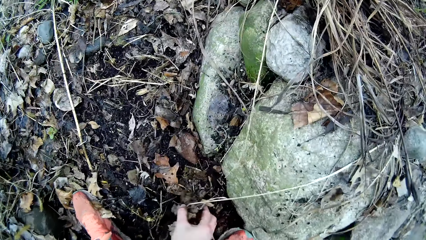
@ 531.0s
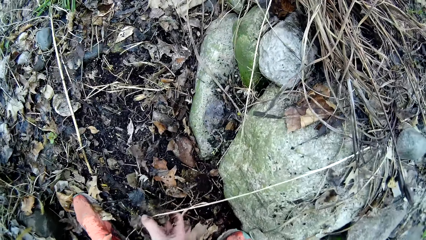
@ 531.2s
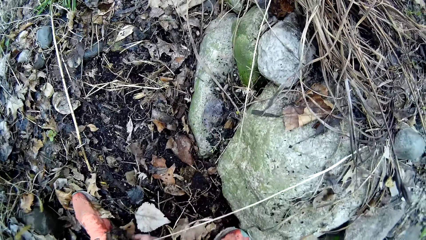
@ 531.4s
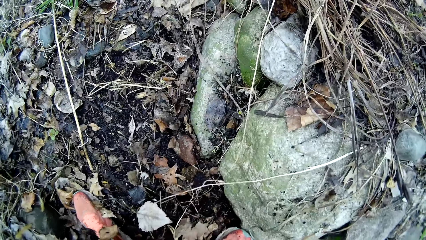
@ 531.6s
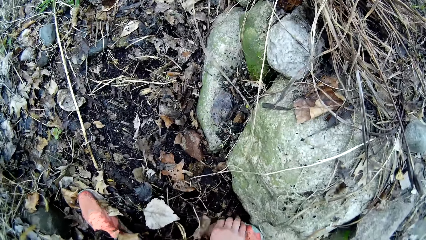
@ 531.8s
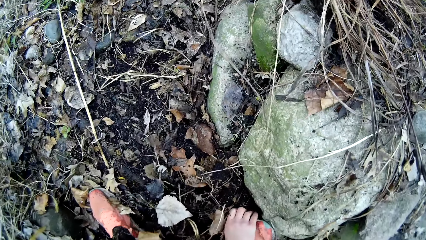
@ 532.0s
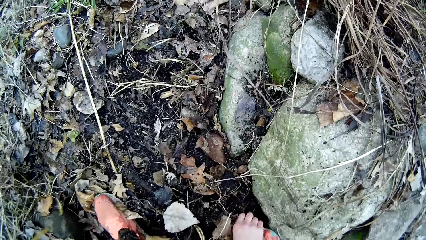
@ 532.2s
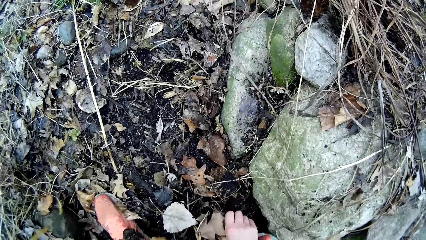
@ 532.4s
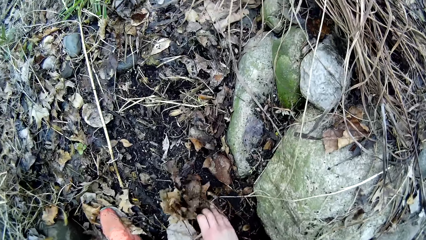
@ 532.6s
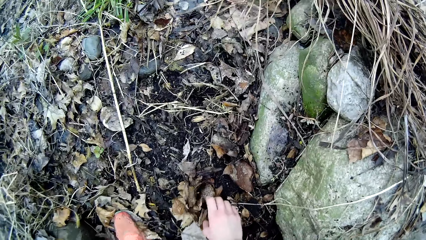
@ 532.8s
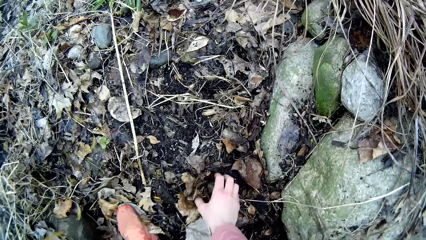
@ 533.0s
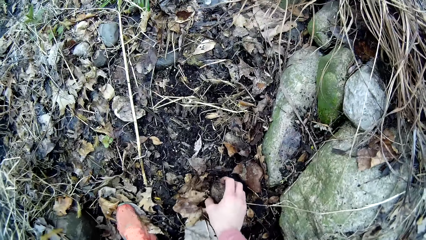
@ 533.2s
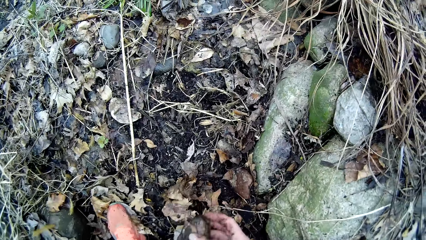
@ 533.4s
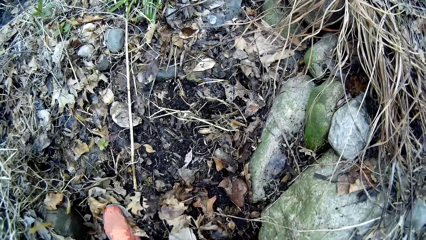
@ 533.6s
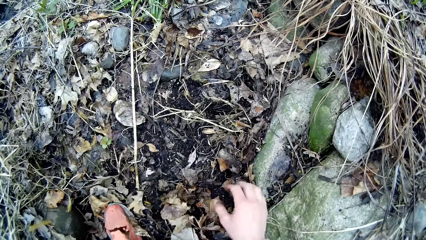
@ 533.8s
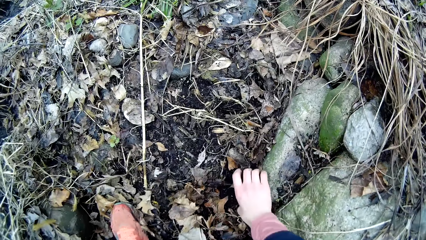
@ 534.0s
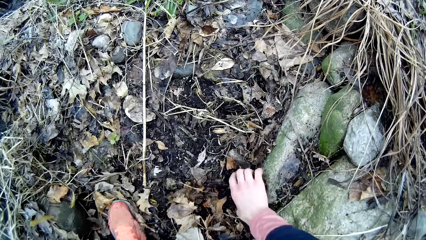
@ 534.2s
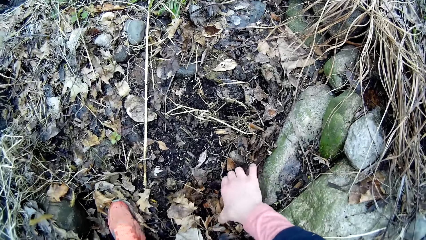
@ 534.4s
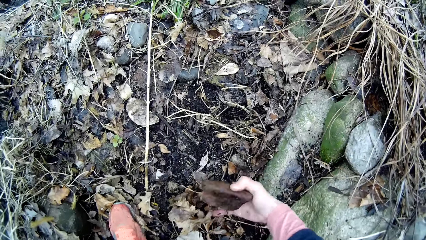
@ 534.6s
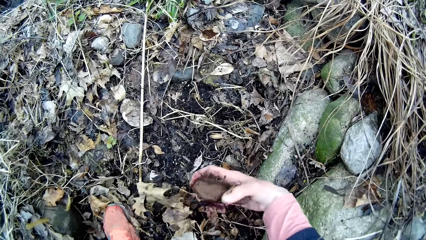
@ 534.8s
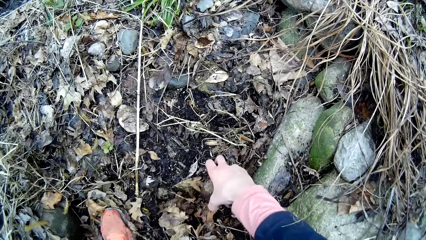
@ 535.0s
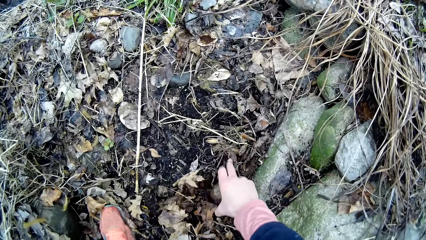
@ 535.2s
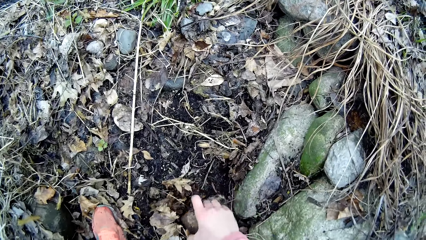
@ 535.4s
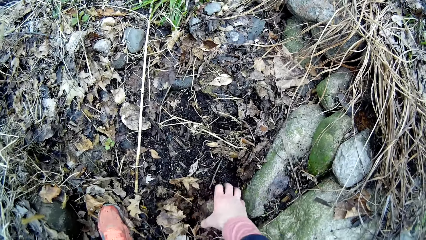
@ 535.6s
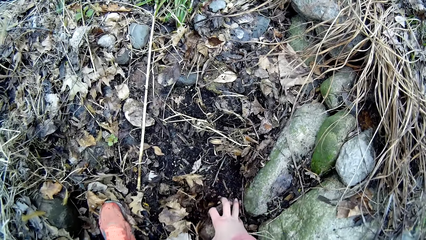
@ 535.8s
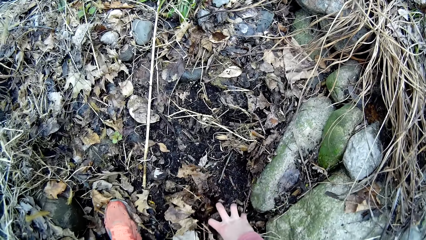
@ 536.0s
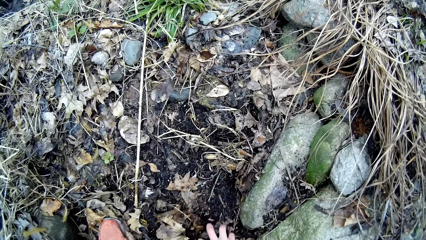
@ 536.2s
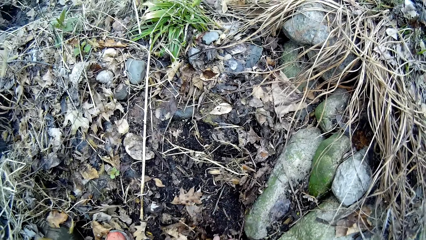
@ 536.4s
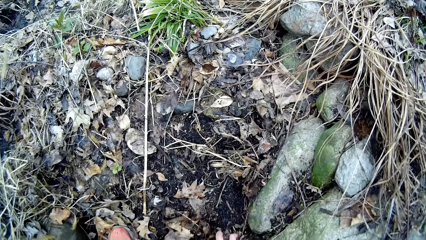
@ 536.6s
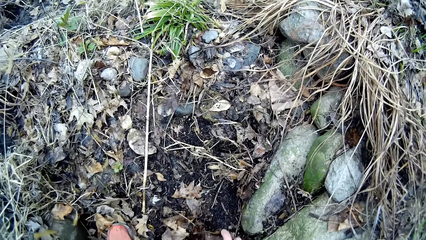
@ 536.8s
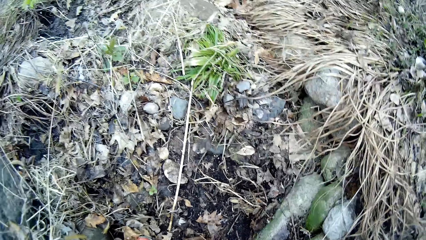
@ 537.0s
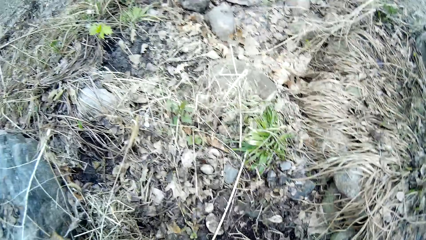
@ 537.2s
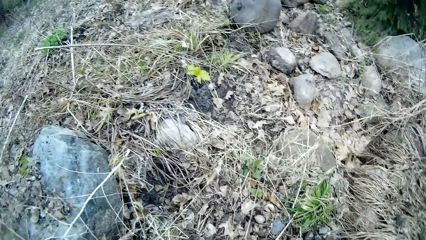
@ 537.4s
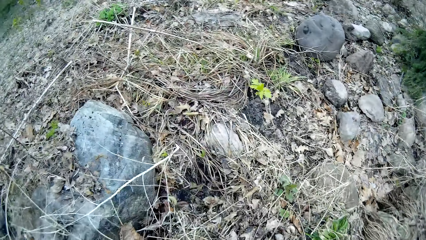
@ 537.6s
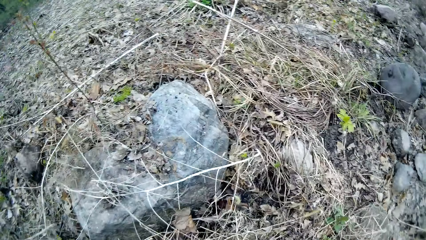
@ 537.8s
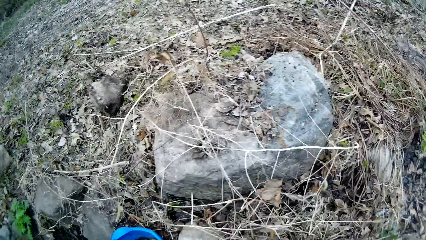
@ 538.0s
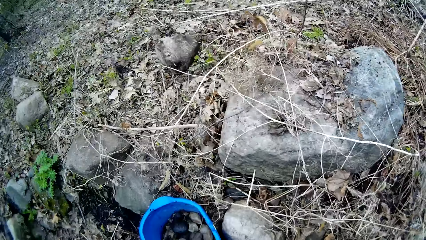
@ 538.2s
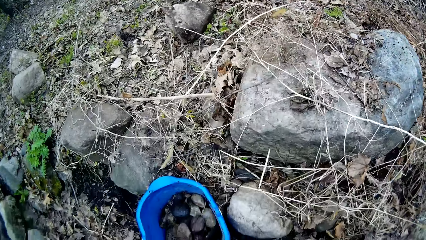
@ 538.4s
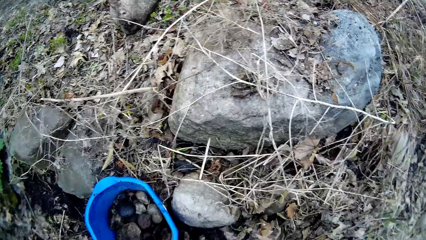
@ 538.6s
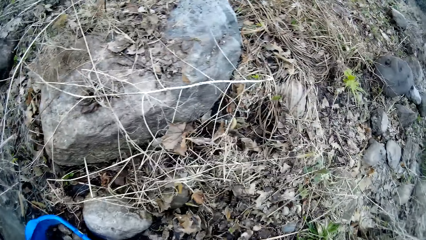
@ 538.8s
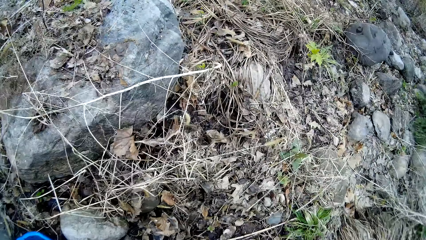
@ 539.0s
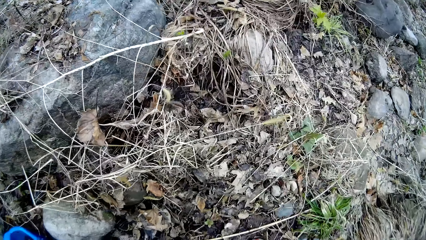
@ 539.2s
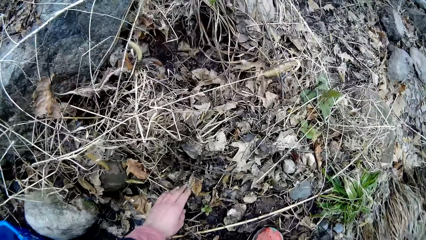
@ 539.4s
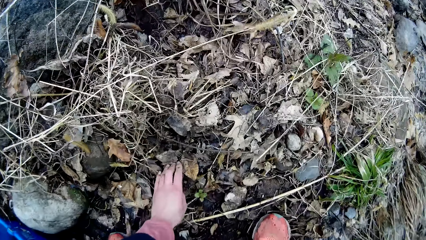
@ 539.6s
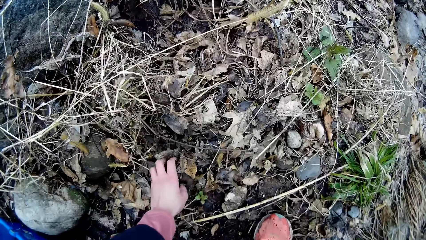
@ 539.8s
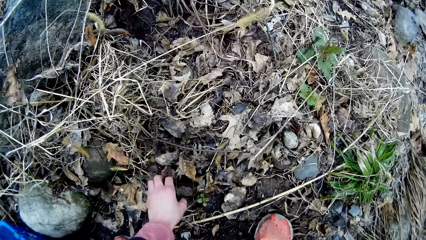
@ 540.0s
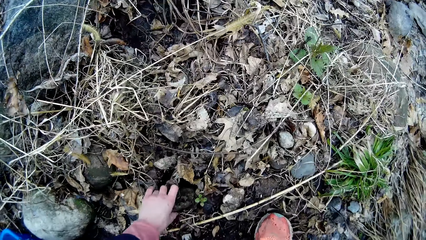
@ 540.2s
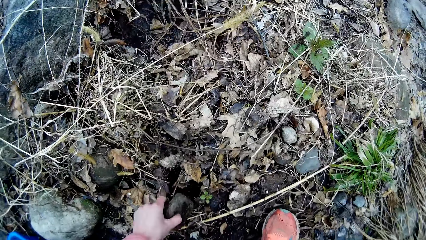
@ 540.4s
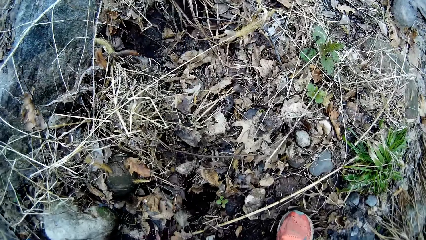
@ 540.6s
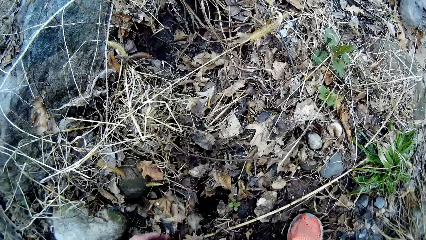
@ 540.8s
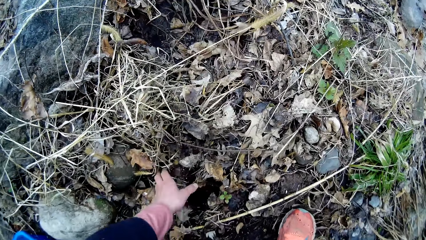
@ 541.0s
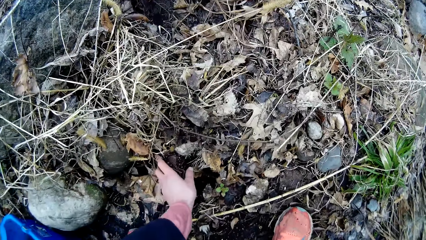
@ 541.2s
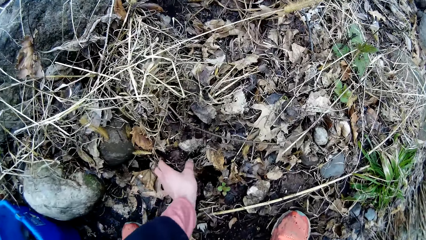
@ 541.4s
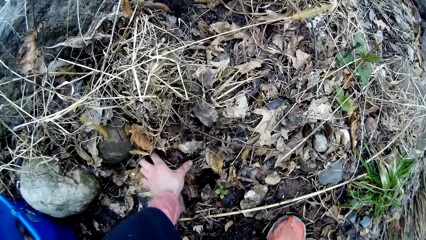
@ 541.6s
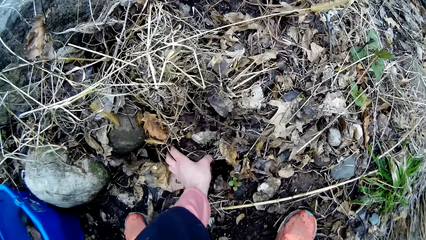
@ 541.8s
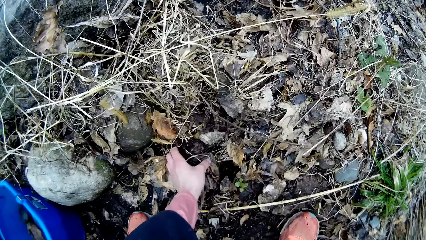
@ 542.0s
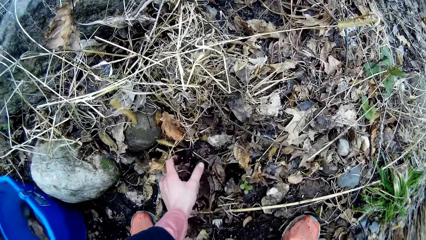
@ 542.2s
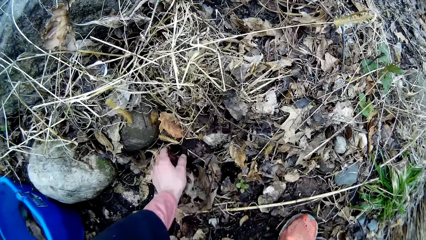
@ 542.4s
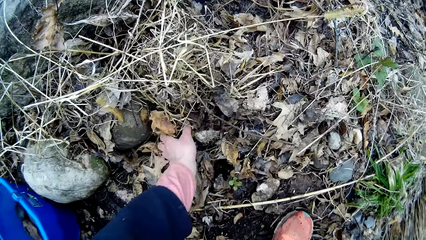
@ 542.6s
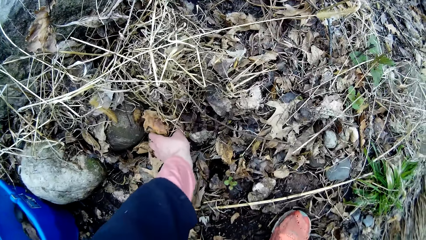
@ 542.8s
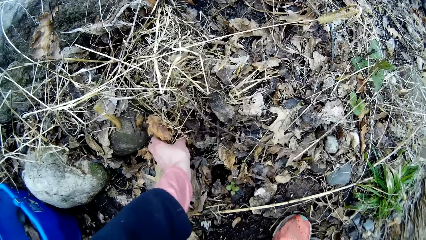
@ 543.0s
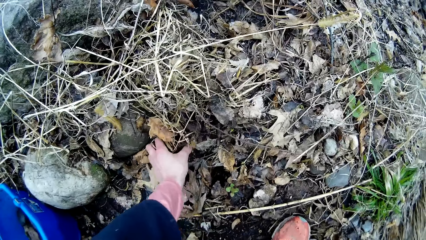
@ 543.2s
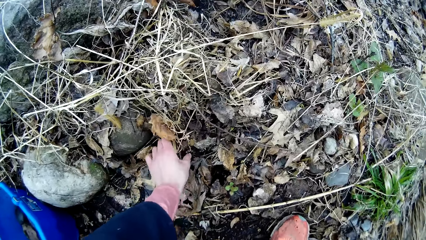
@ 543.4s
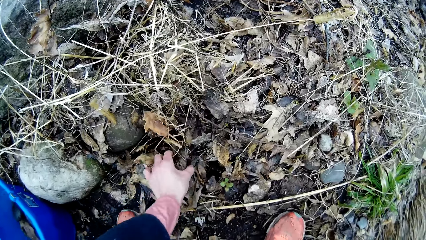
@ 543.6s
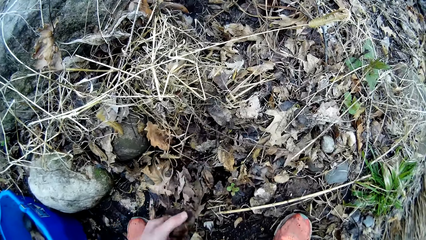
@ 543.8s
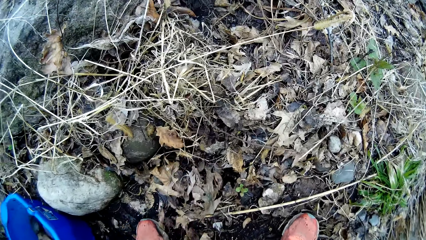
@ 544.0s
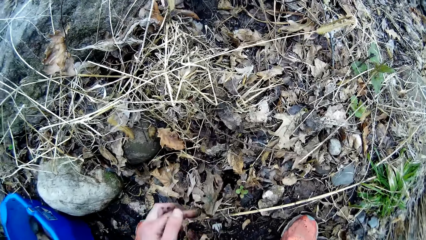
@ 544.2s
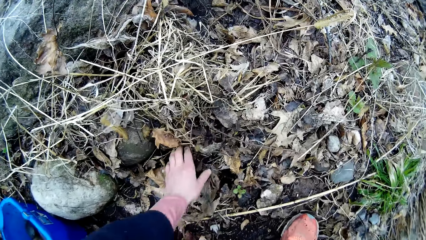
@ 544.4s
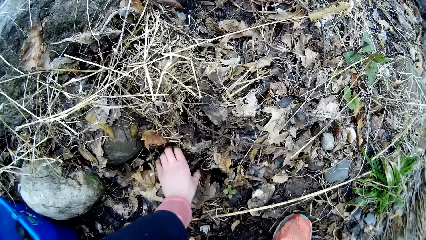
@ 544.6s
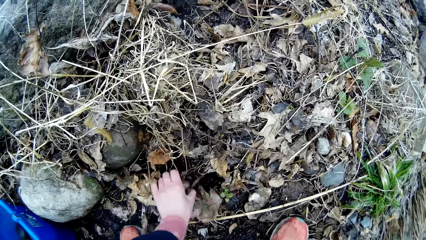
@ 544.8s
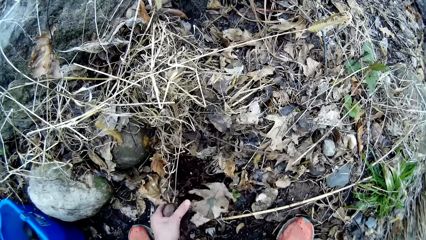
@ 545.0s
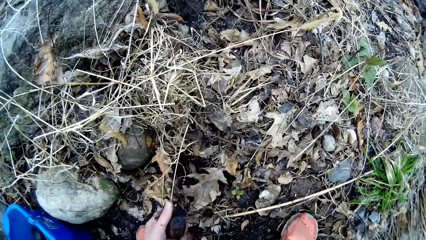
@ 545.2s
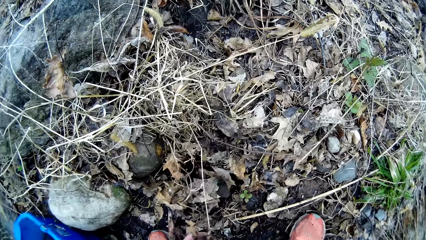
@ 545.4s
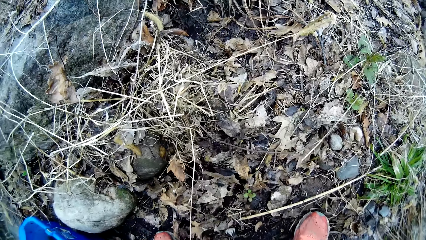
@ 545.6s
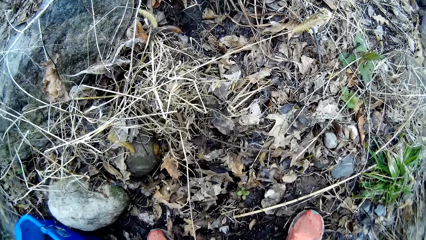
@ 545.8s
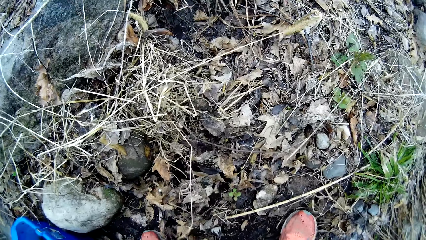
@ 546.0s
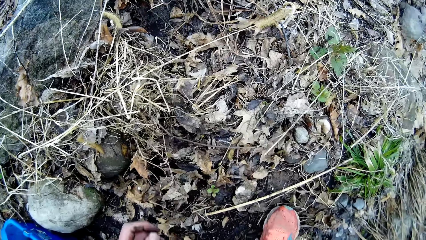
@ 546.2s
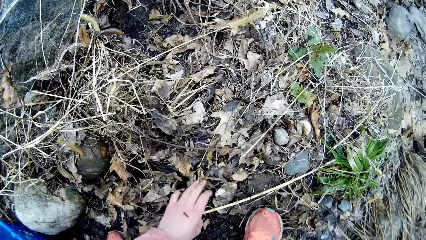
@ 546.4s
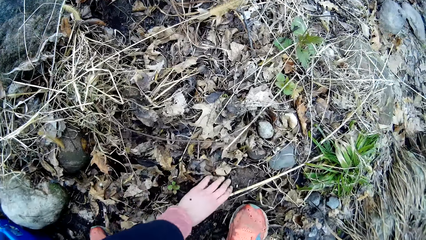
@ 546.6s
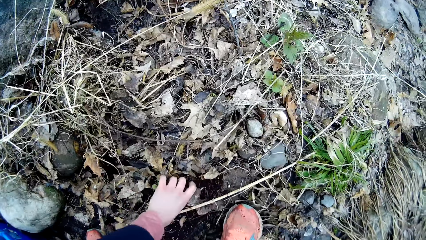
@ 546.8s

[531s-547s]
The camera wearer shuffles through the soil. She transfers the rock in her right hand to her left hand. She searches the ground for rock with her right hand. She transfers the rock in her right hand to her left hand. She picks rocks from the ground. She searches the ground for rock with her right hand. She transfers the rocks from the ground into the bucket with both hands. She searches the ground for rock with her left hand. She picks rocks from the ground.
